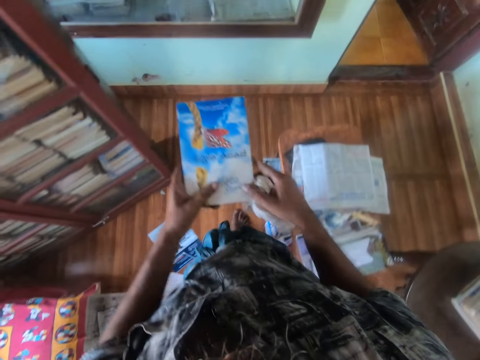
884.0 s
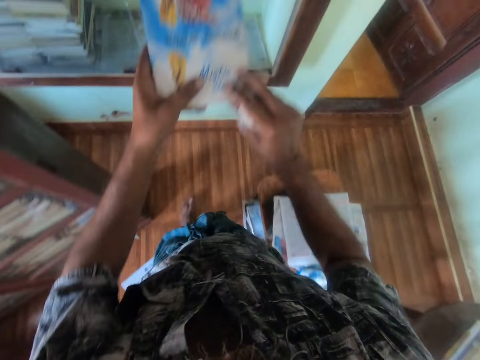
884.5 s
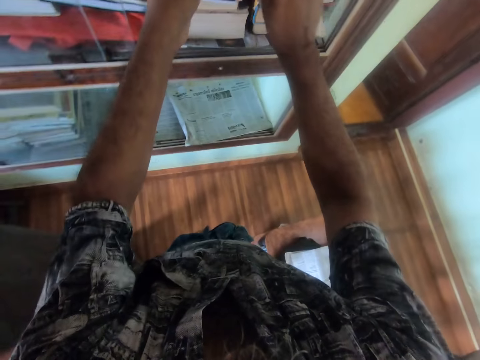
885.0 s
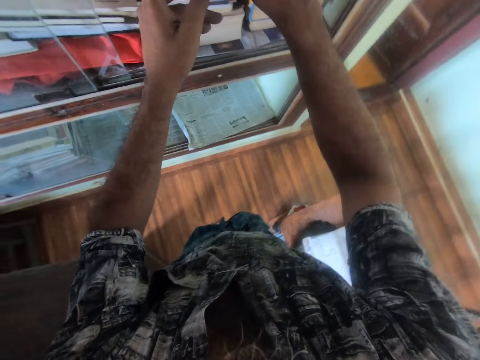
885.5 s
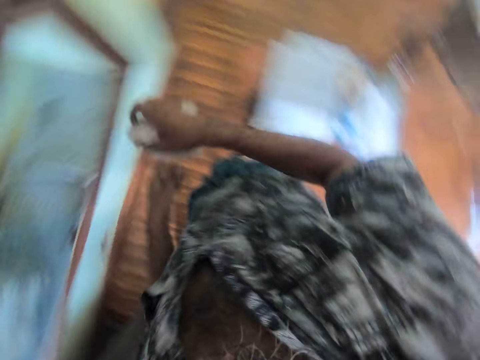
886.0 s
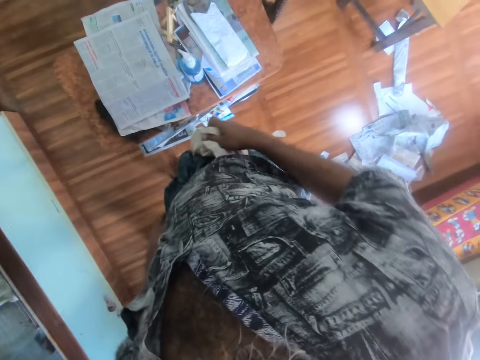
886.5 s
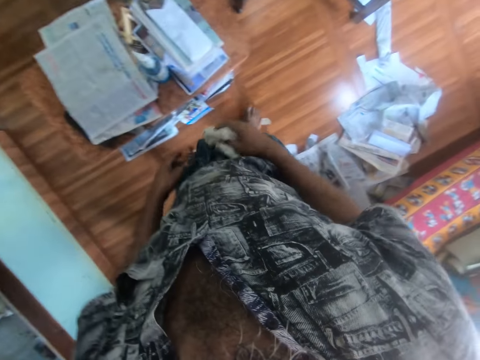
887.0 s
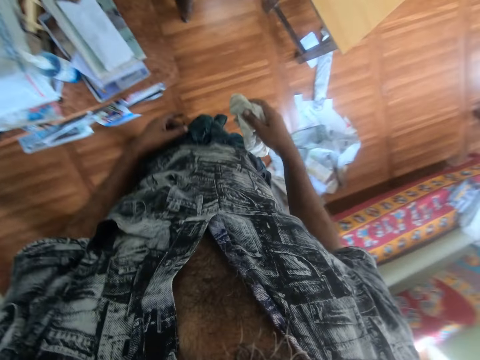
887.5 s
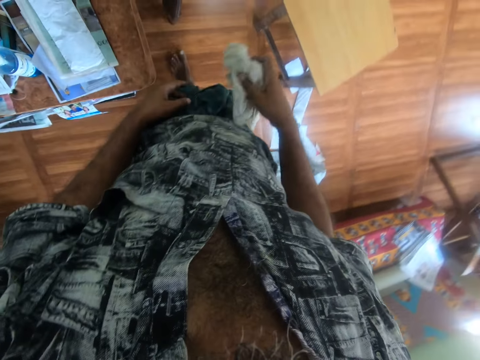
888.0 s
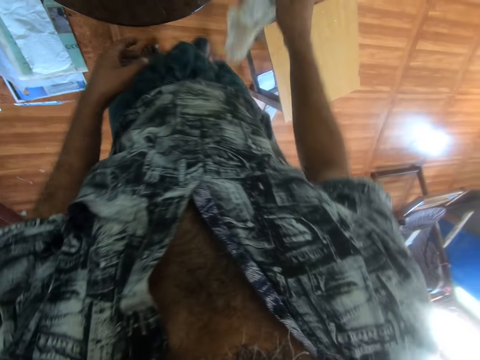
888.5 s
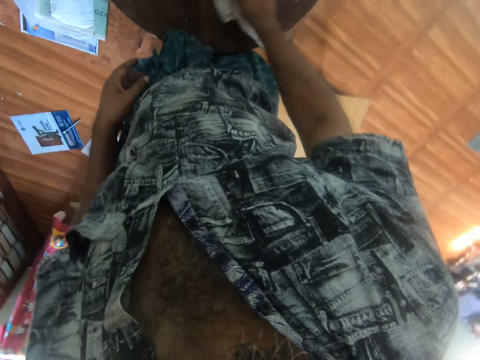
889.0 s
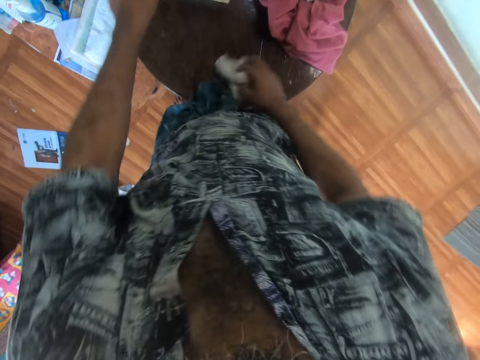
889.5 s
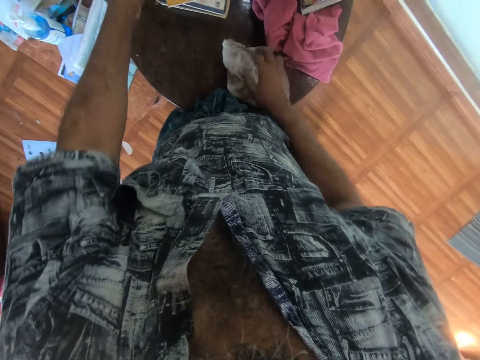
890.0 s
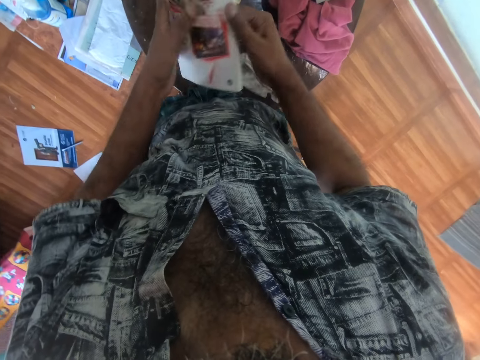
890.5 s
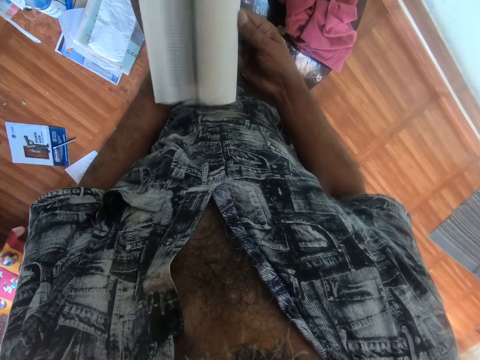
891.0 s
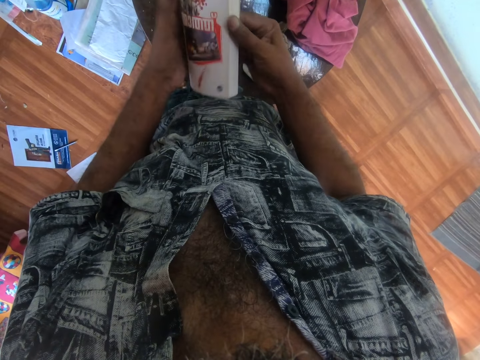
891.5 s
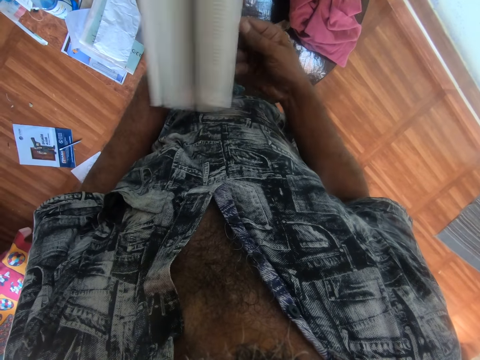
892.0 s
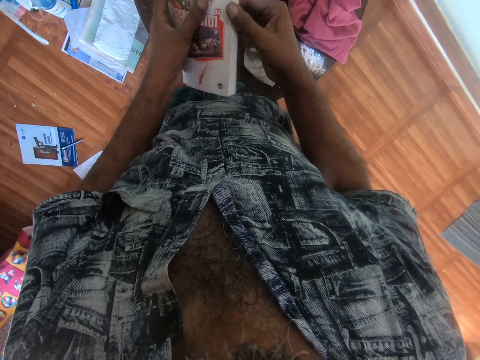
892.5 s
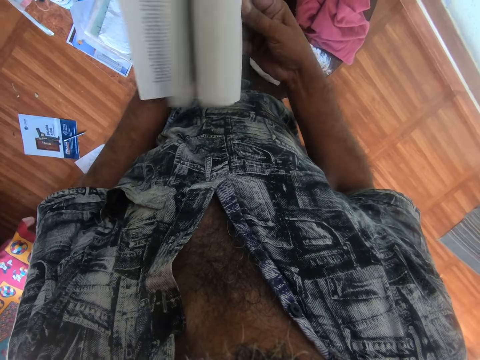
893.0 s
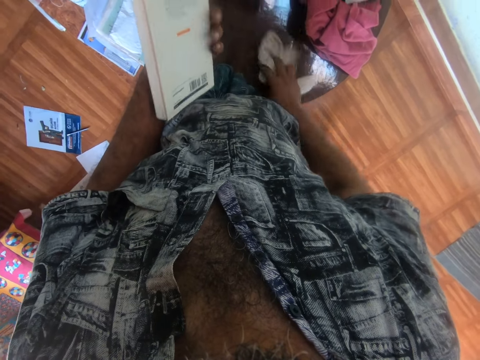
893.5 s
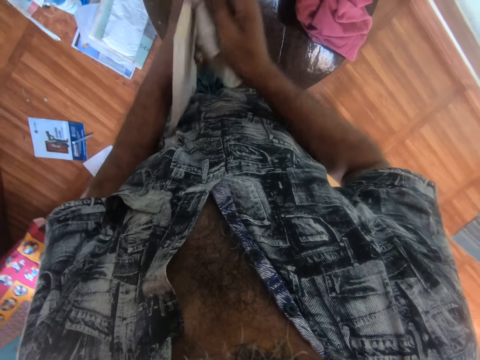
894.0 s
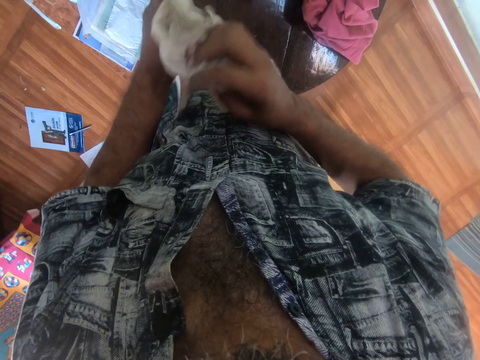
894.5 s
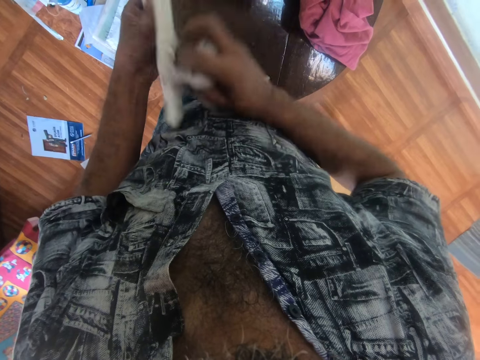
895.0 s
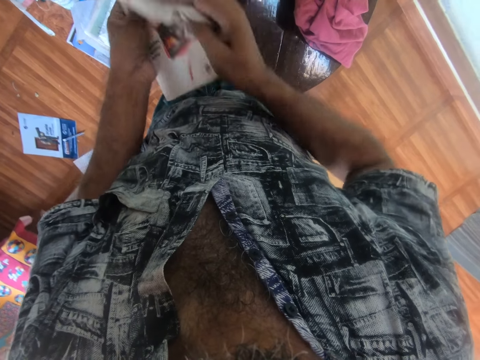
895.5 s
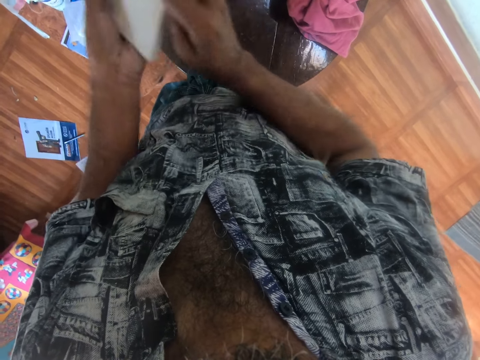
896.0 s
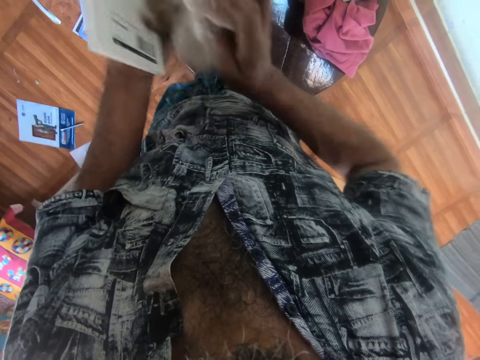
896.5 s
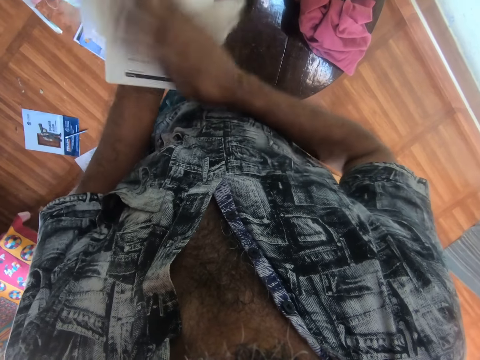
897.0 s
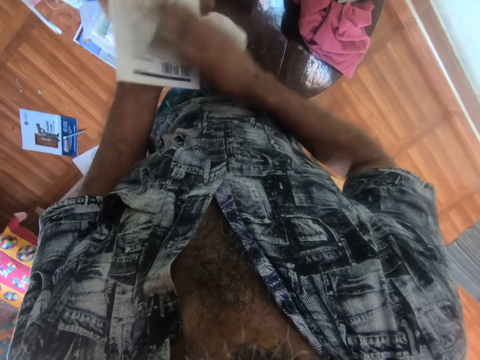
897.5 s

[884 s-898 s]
The camera wearer places the book on the shelf. They walk in the room. They wipe the table with a cloth. They pick up a book from the table. They flip the book and open the book. They pick up a towel from the table. They wipe the book with the towel.

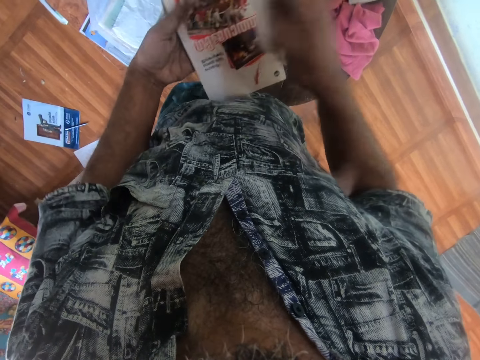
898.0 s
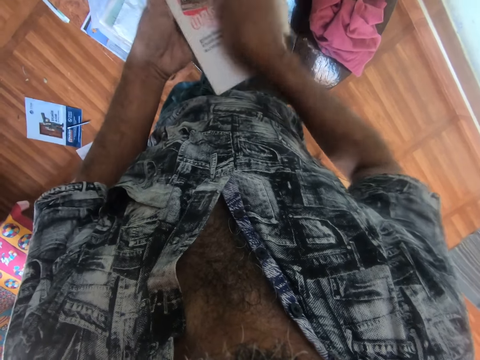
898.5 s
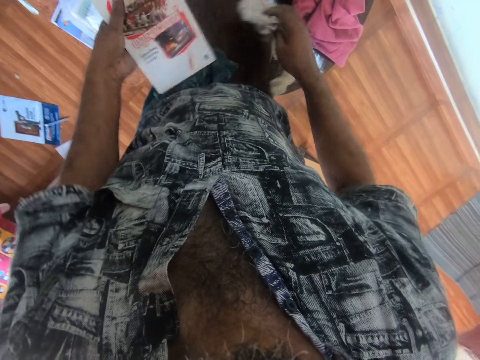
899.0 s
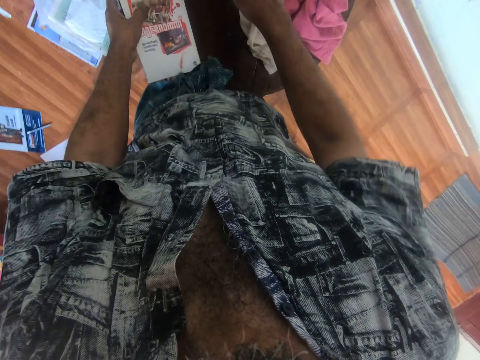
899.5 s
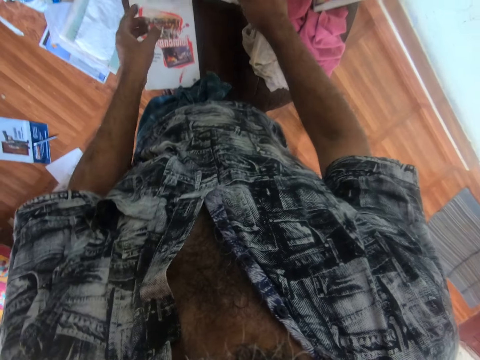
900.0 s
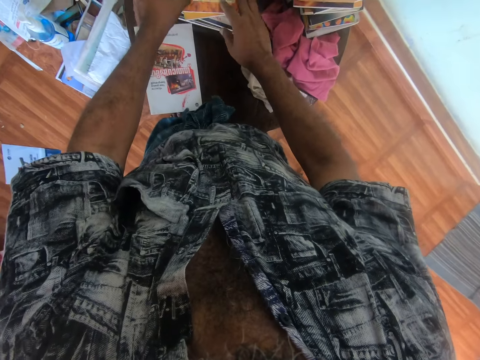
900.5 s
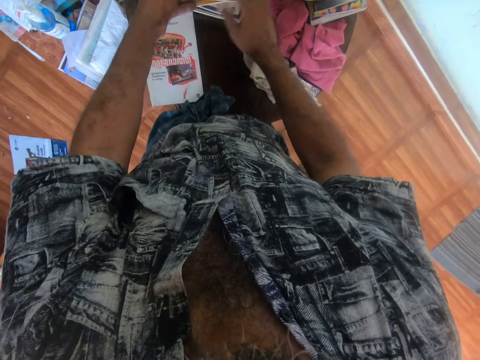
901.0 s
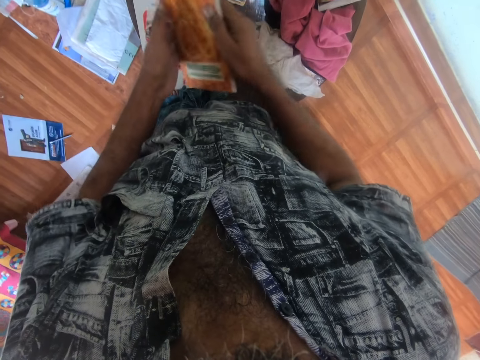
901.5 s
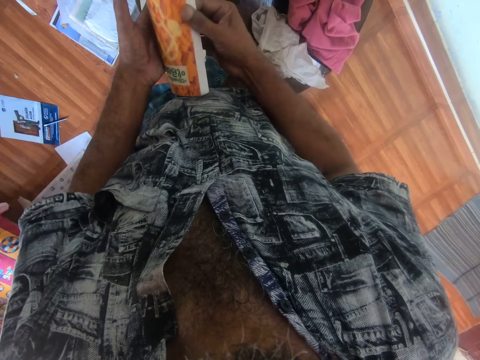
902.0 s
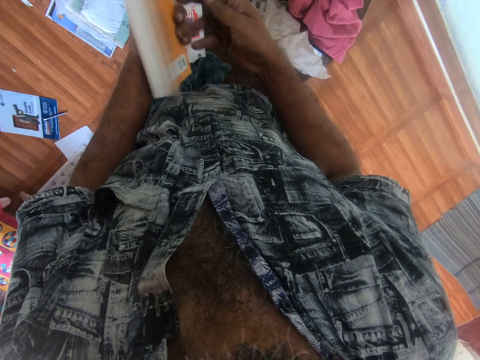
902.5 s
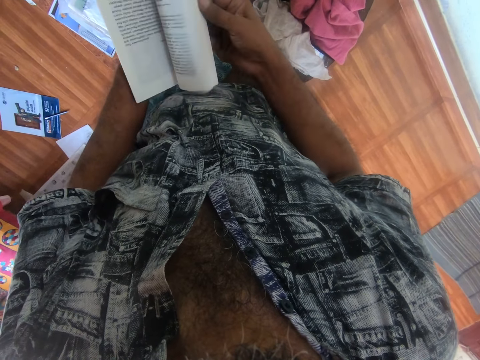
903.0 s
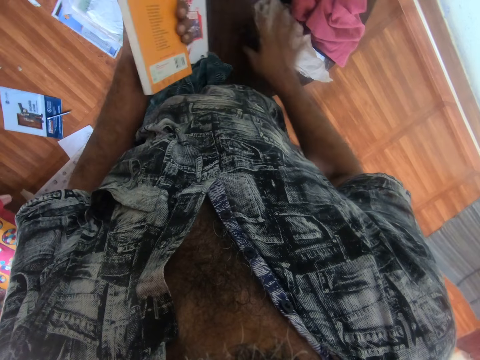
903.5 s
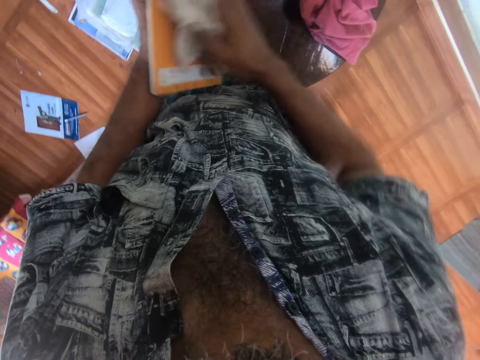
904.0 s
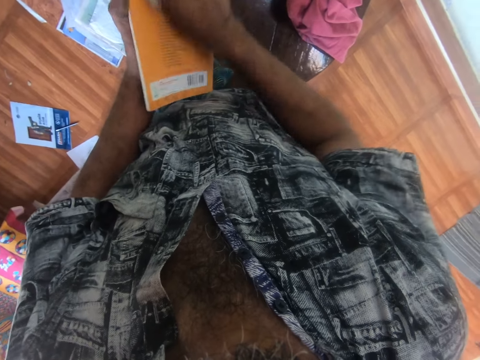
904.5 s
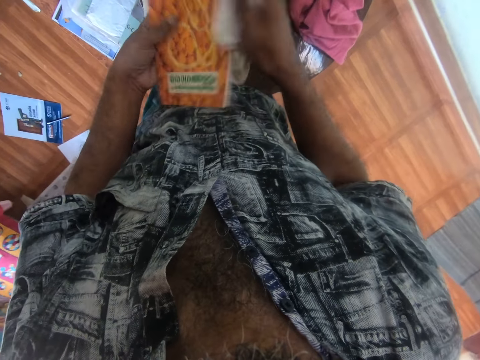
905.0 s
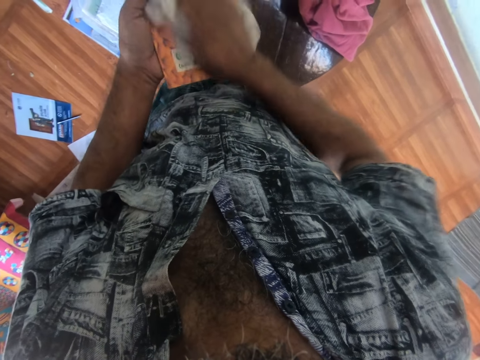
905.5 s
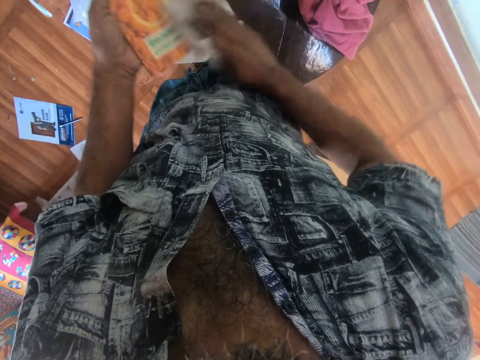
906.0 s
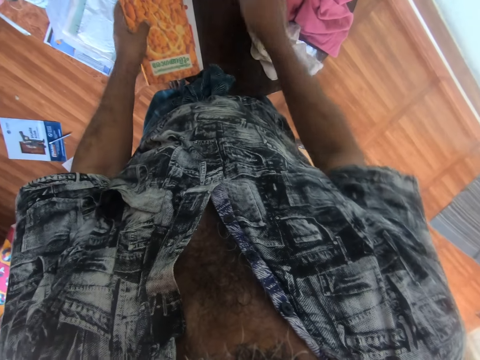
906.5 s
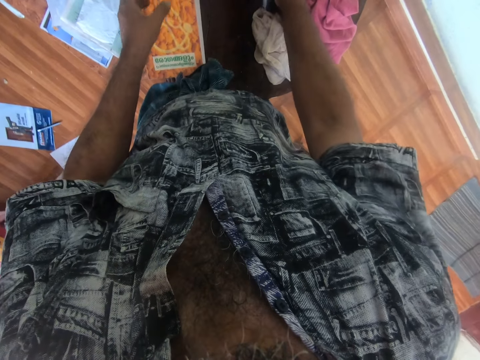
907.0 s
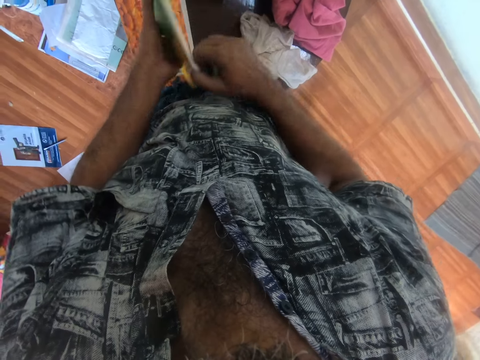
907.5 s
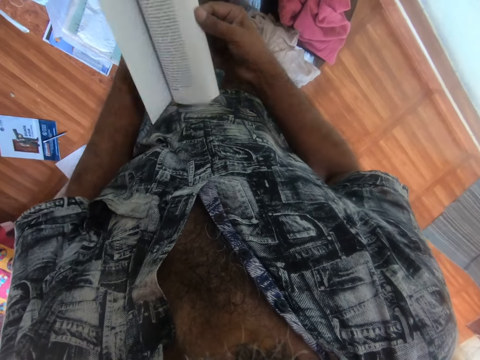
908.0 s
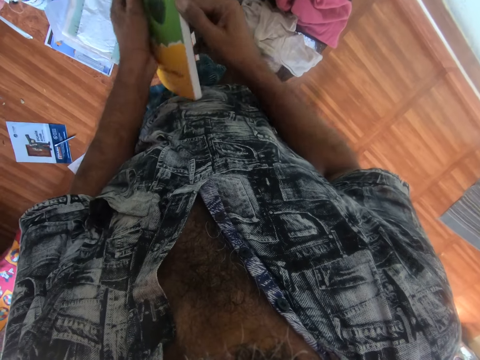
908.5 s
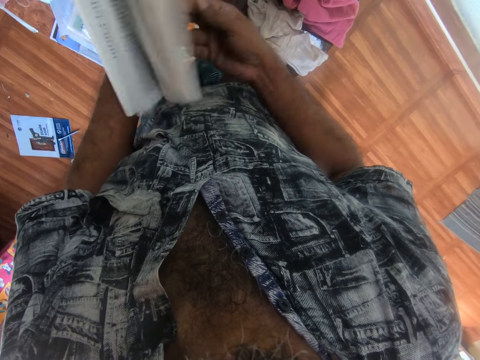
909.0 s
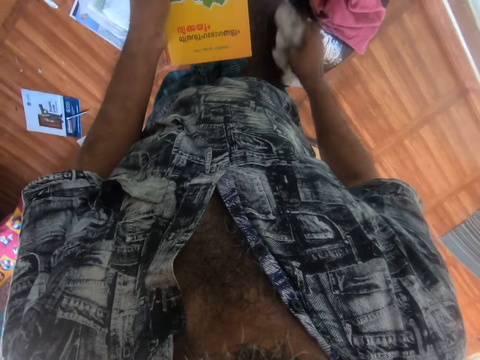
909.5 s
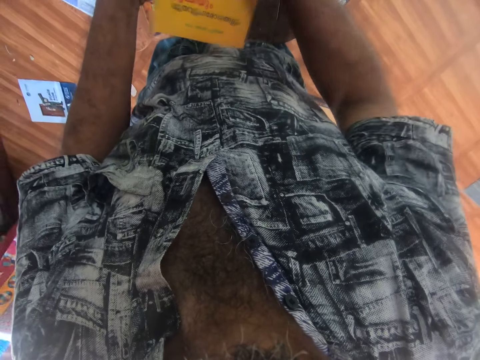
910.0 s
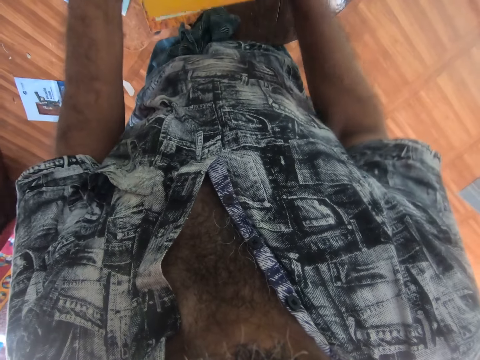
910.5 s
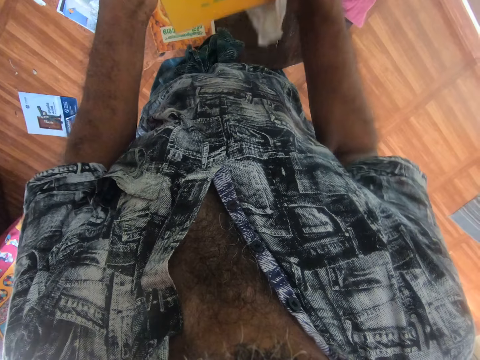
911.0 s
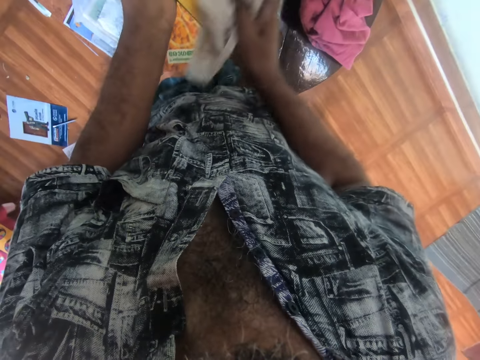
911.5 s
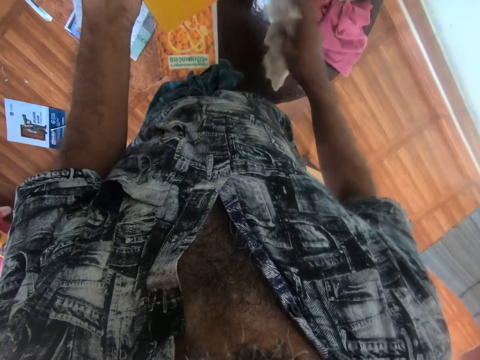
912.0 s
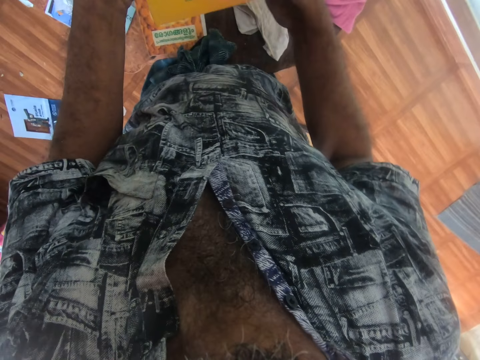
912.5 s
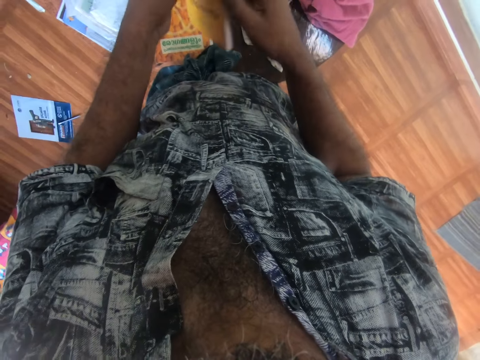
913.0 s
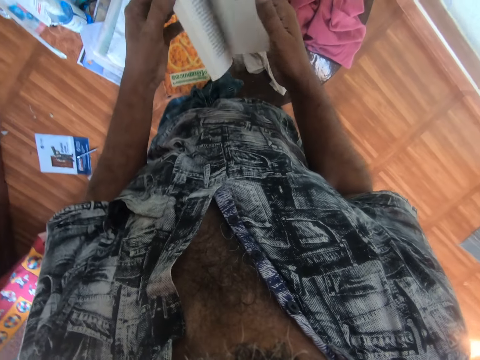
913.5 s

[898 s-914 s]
The camera wearer places the towel or cloth on the table. They place the book on the table. They take a book from the table. They flip the book and open the book. They pick up the towel from the table. They wipe the book with the towel. They drop the cloth on the table. They place the book on the table. They pick up a book. They open the book and flip the book. They pick up the towel from the table. They wipe the book with the towel. They drop the towel on the table. They flip the book and open the book.
